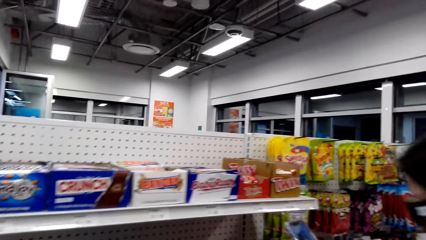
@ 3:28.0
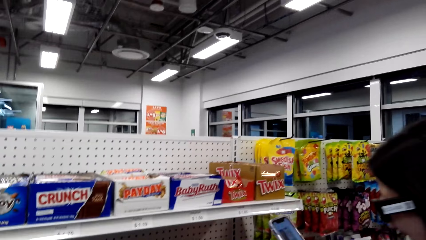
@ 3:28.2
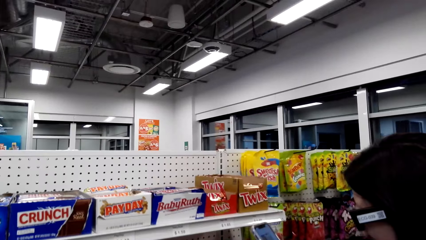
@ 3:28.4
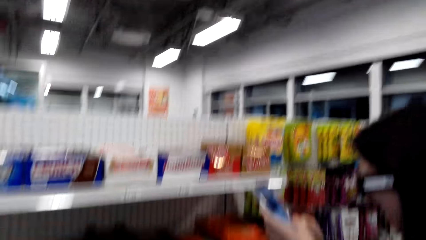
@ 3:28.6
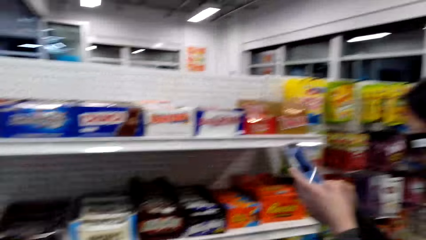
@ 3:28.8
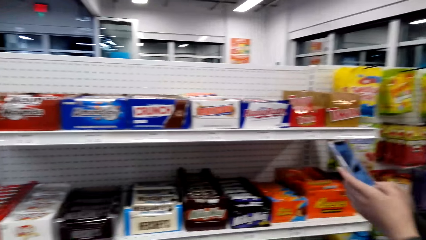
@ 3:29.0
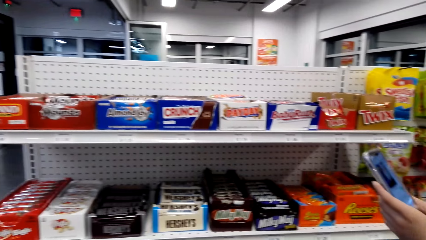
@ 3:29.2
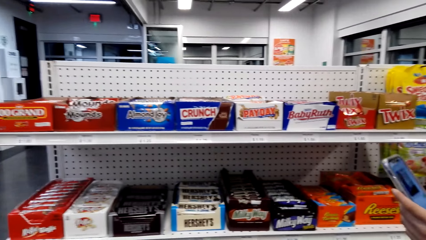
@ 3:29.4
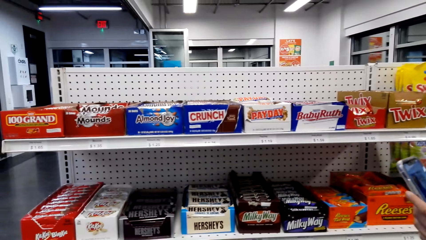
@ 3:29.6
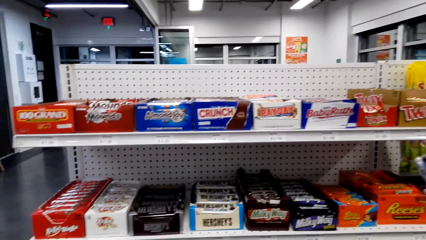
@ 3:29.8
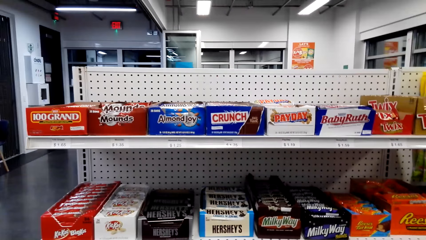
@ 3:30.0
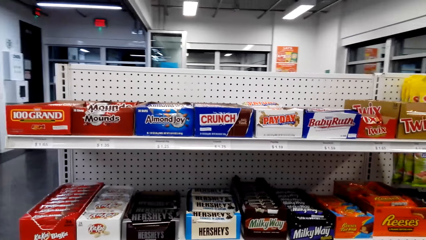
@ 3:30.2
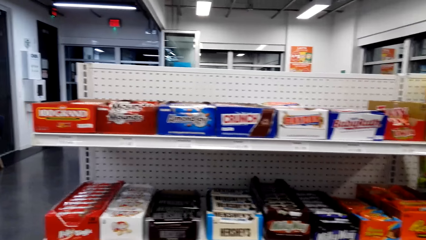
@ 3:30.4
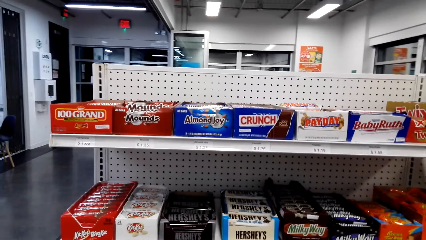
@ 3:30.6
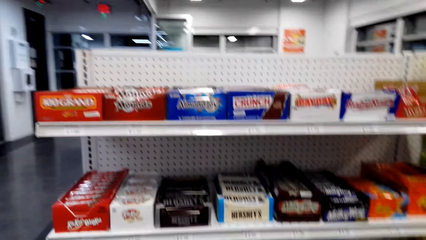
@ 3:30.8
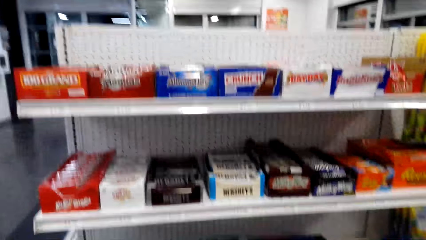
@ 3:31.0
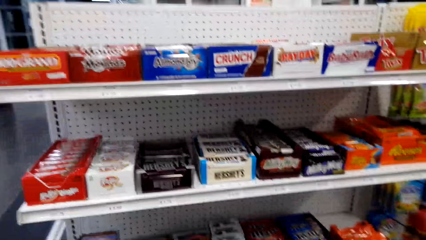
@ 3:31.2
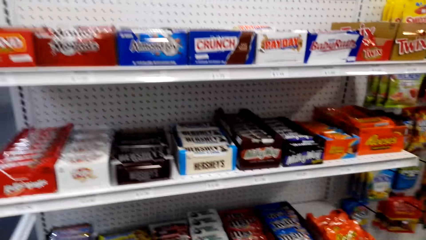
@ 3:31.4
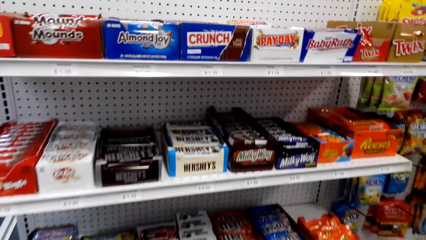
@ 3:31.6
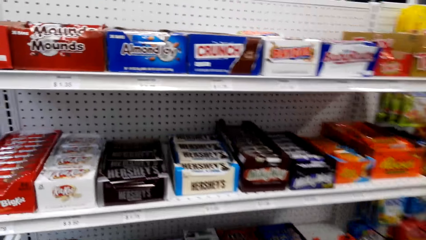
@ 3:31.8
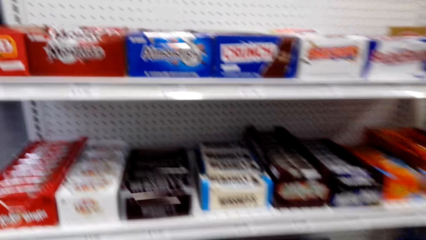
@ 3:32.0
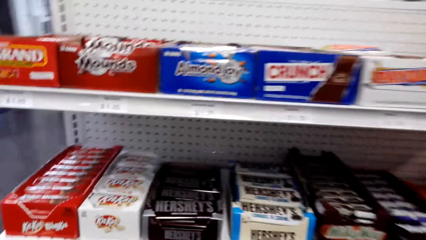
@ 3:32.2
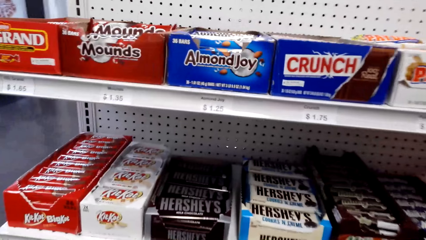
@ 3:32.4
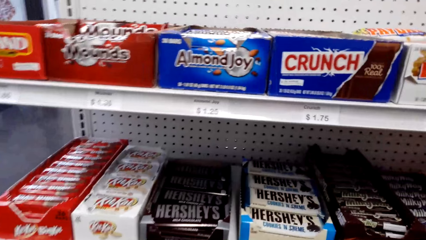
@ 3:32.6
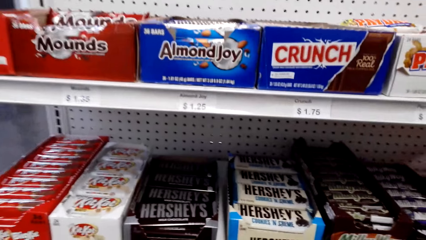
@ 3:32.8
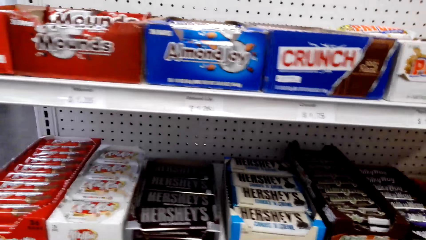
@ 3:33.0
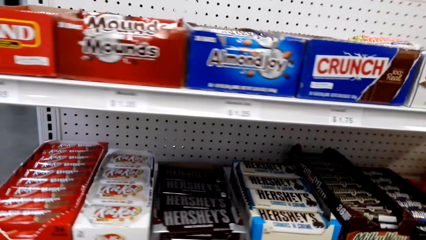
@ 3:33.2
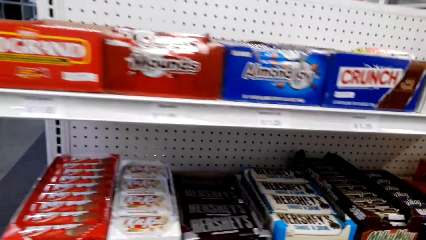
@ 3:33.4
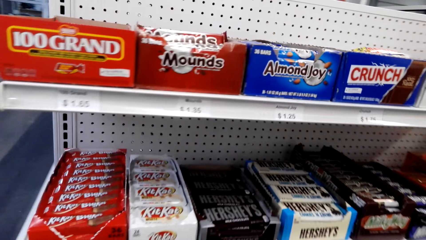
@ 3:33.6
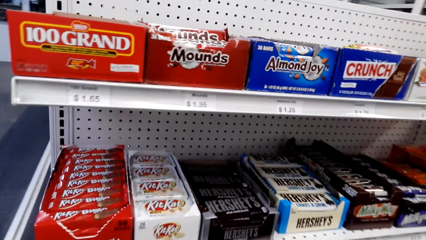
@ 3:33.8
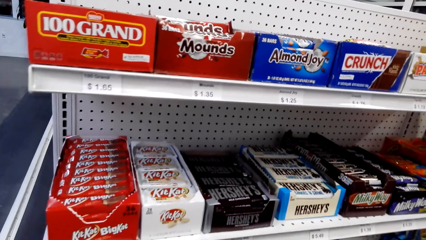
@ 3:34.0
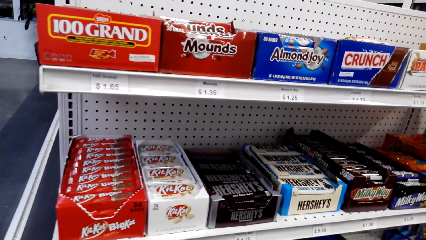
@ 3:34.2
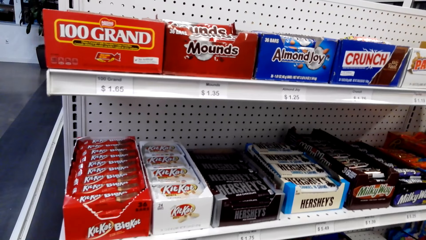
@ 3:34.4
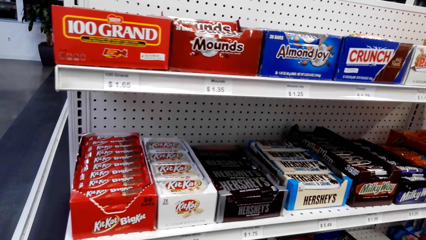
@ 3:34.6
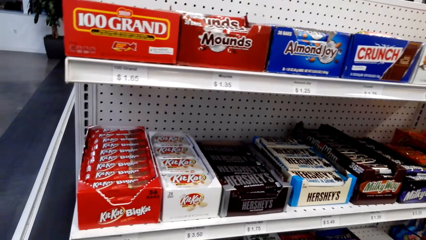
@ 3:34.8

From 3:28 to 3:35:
Someone uses a phone.

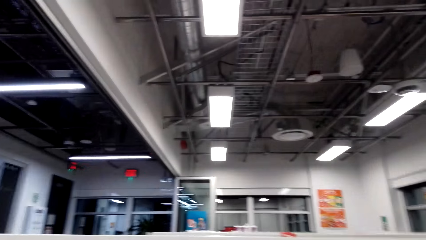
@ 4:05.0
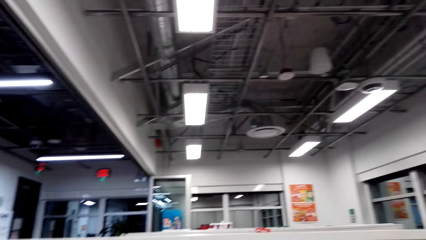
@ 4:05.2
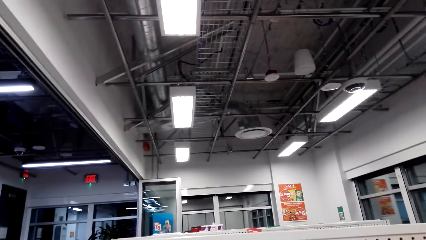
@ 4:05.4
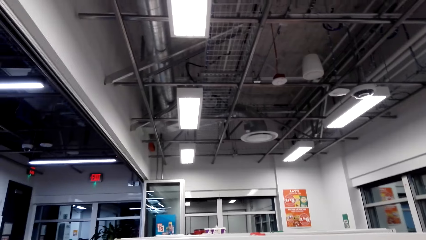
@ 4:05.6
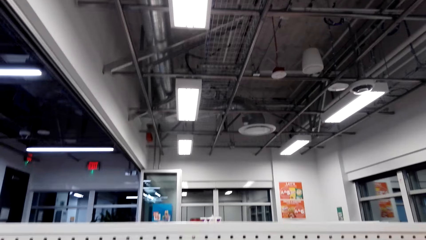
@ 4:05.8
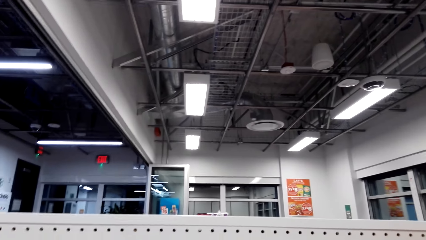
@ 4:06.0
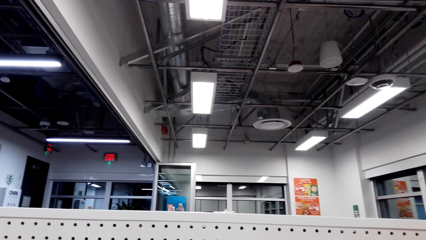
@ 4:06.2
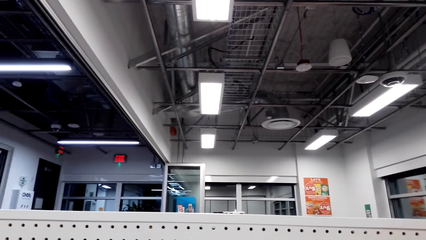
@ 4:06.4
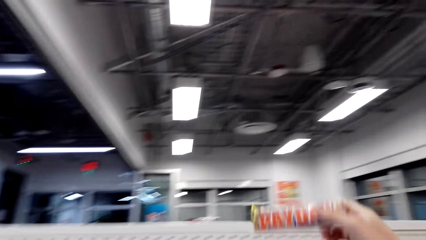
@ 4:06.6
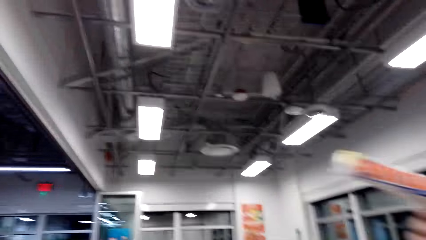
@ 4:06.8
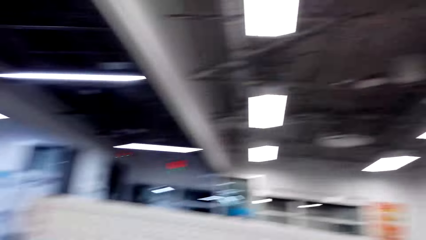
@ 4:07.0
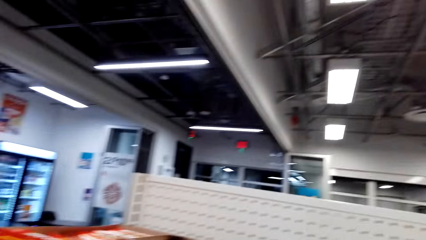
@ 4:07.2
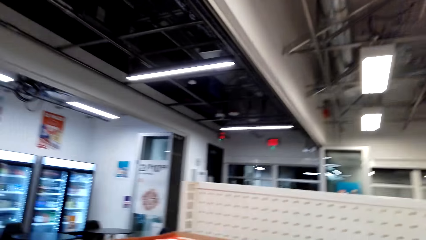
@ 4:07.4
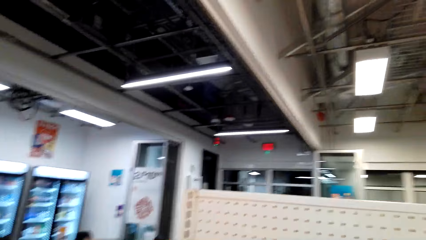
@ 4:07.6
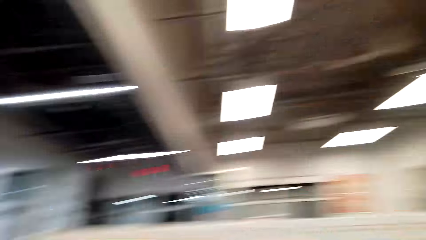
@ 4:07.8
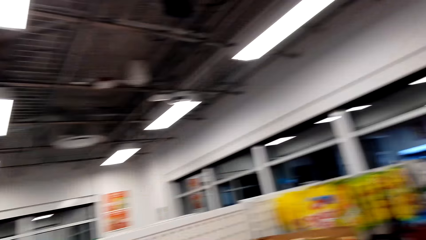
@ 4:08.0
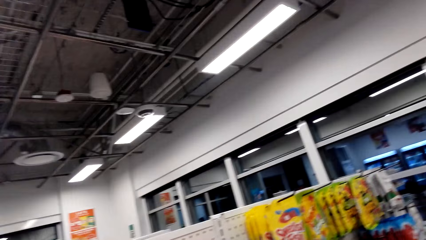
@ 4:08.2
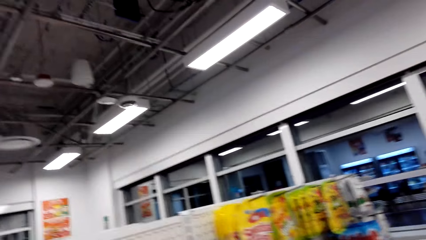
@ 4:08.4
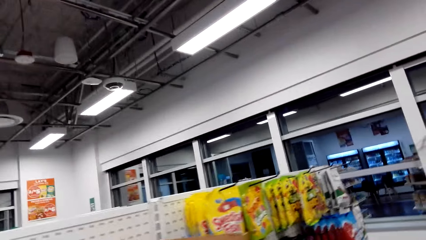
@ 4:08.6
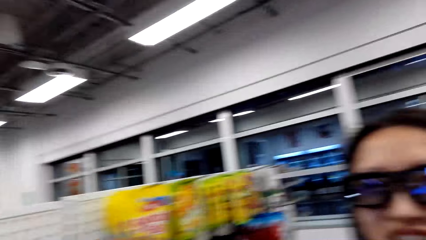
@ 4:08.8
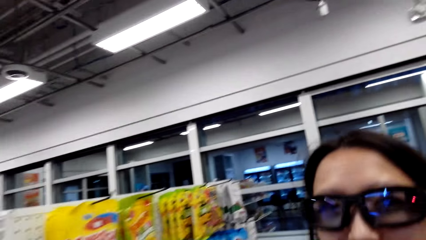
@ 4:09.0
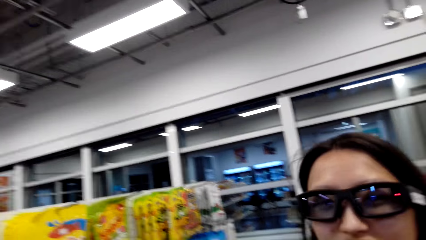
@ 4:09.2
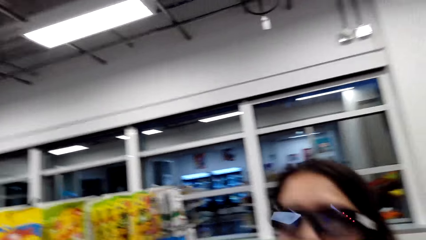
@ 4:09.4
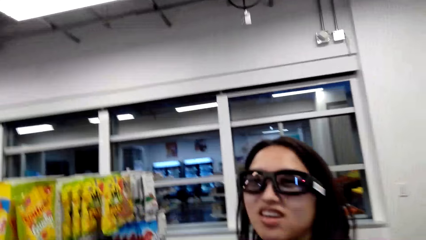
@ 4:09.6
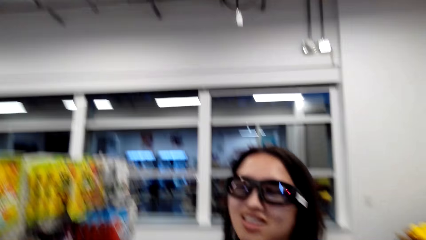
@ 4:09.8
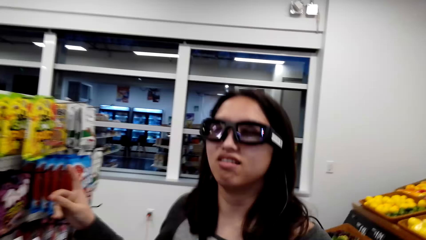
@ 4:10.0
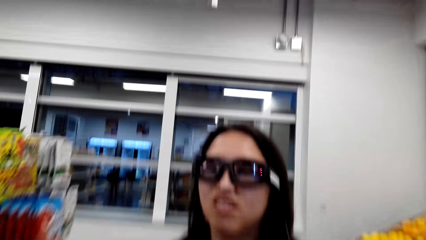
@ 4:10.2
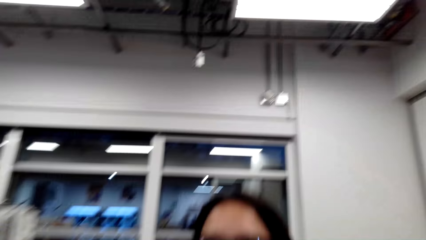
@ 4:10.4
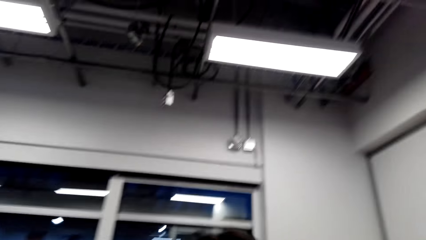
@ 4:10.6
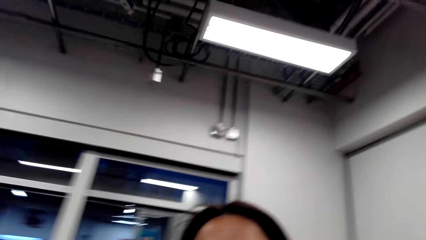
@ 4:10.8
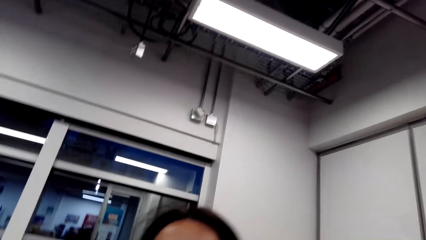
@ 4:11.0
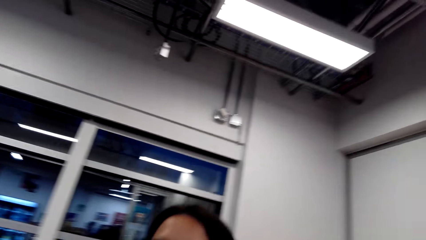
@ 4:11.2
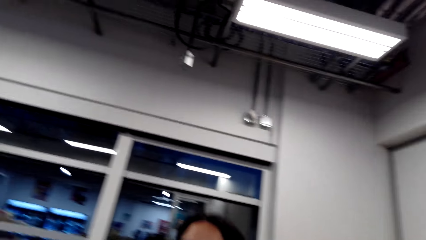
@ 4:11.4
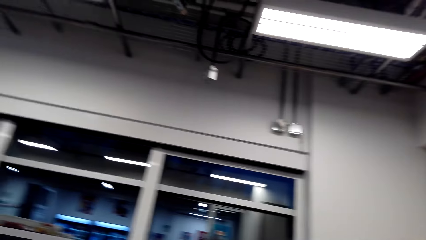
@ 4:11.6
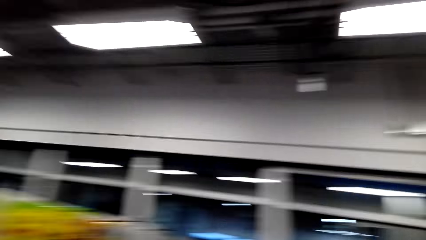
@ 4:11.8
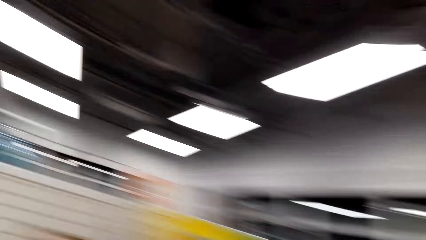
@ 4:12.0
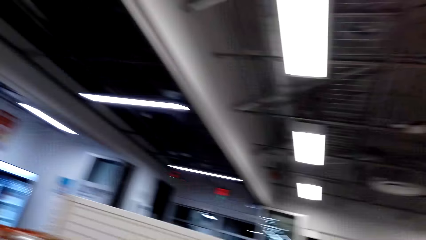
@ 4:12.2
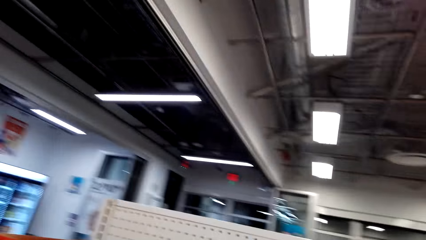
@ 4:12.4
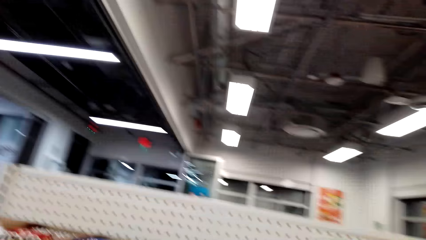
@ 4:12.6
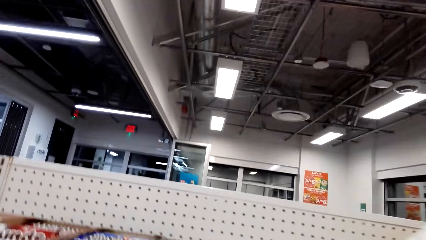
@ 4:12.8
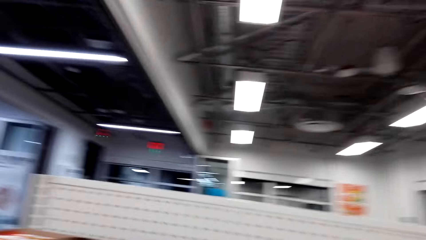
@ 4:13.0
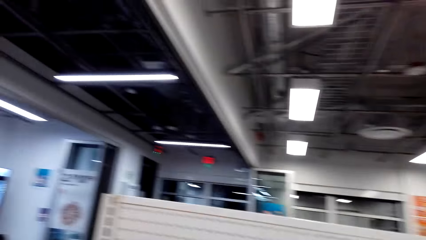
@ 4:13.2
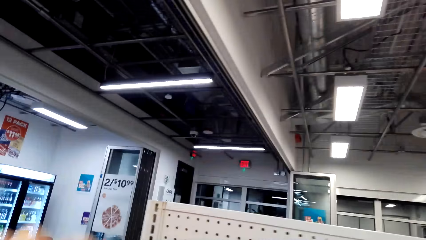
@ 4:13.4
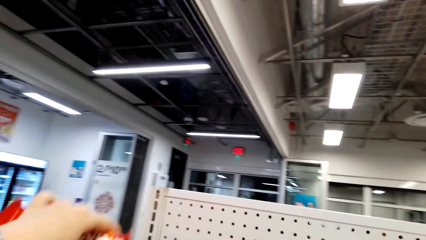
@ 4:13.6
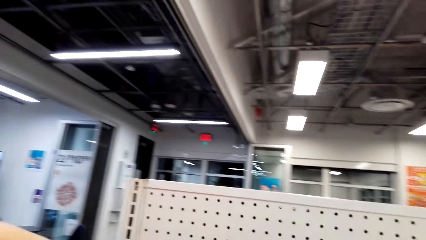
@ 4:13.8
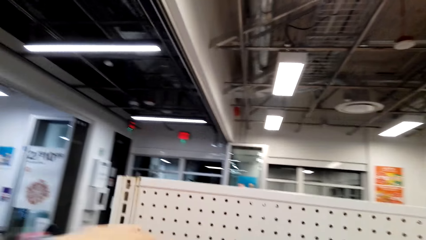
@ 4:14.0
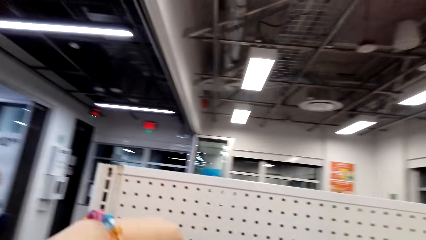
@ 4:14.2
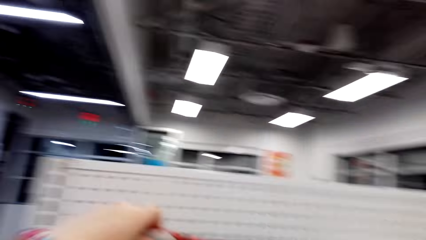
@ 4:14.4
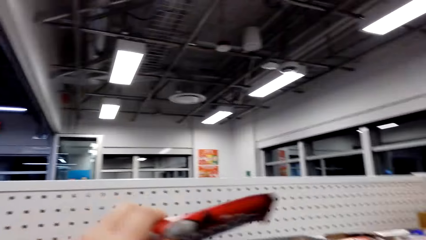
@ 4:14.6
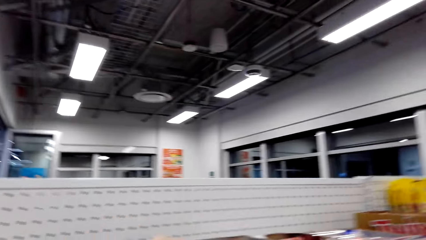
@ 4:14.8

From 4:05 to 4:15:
Someone picks up something.
